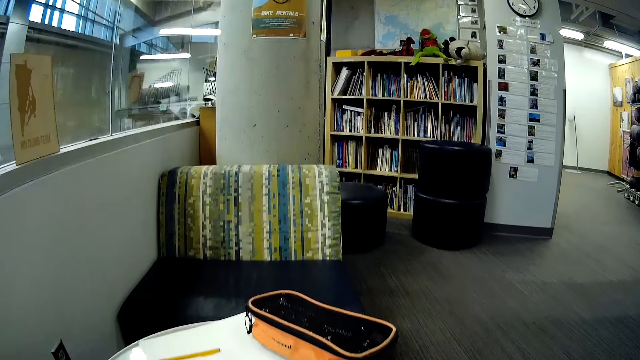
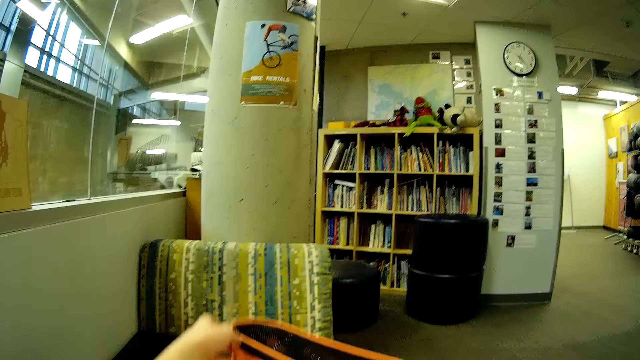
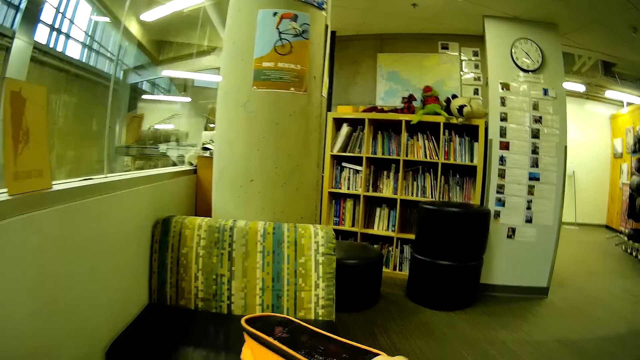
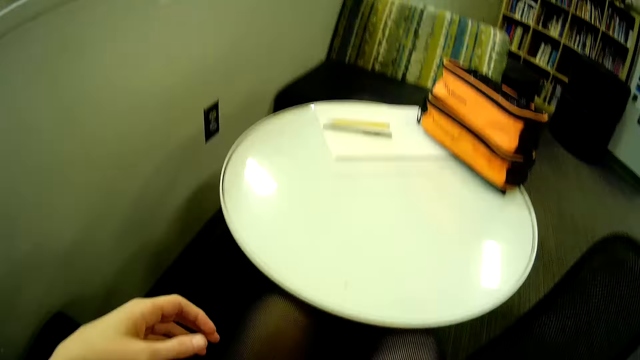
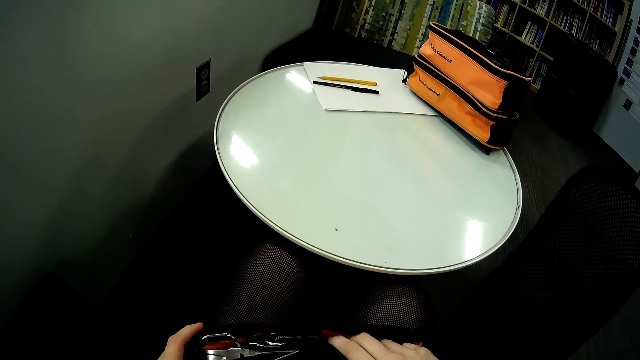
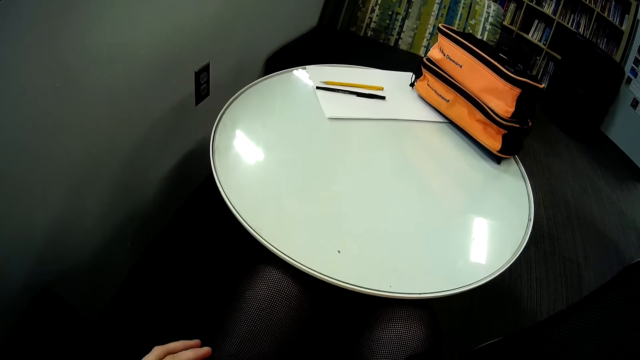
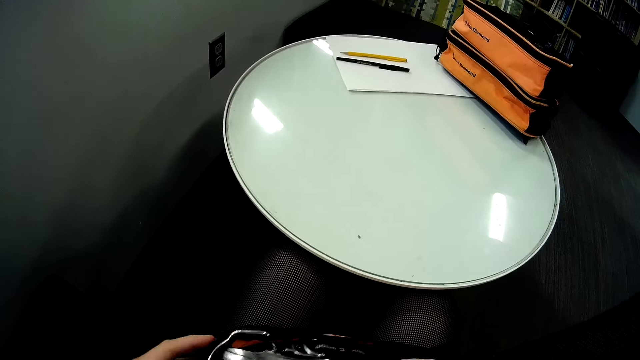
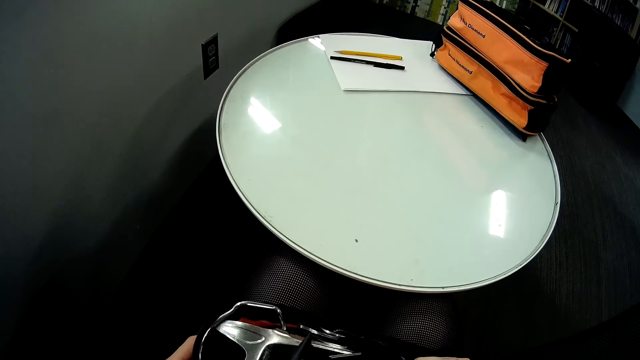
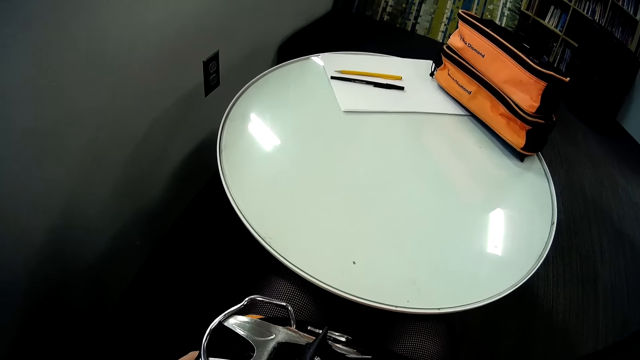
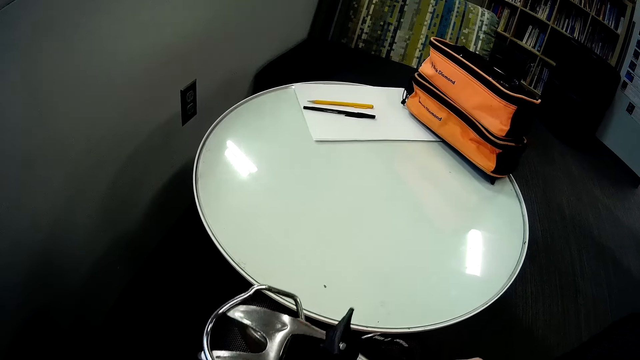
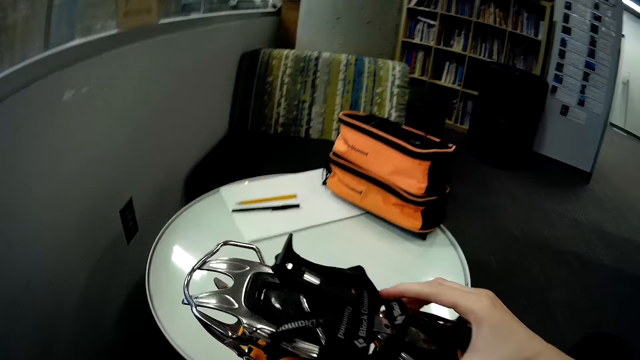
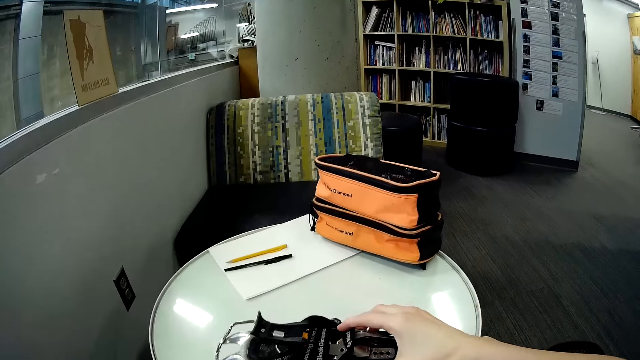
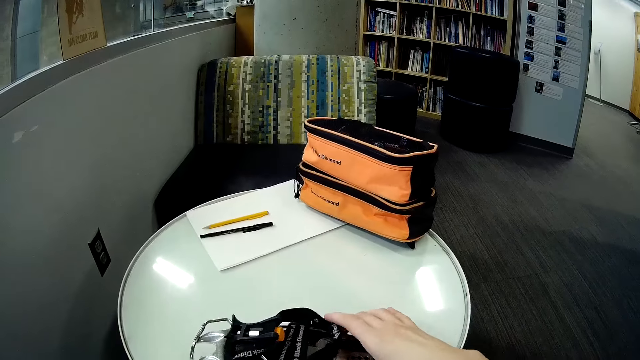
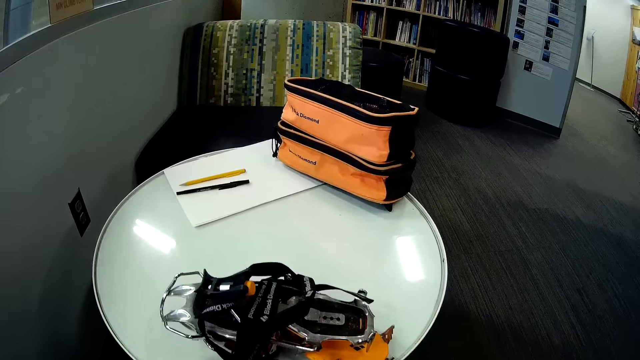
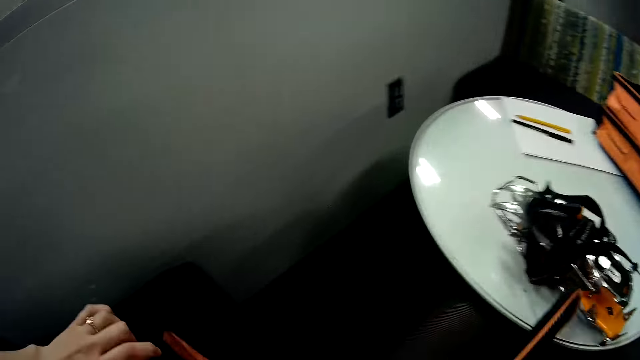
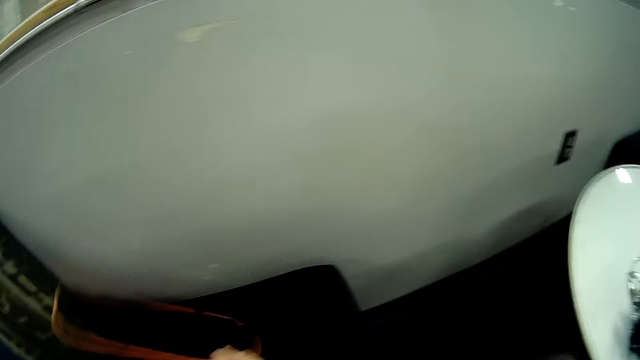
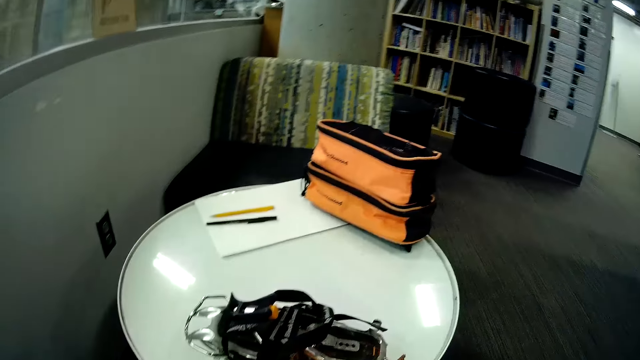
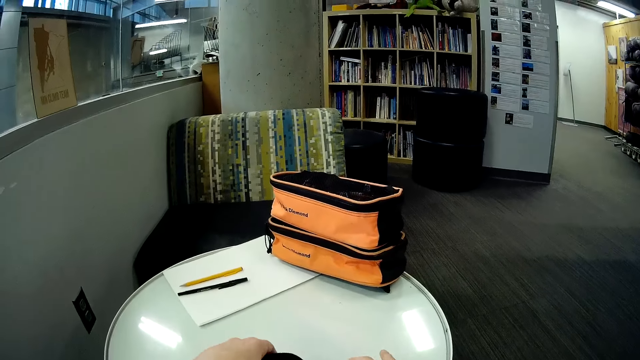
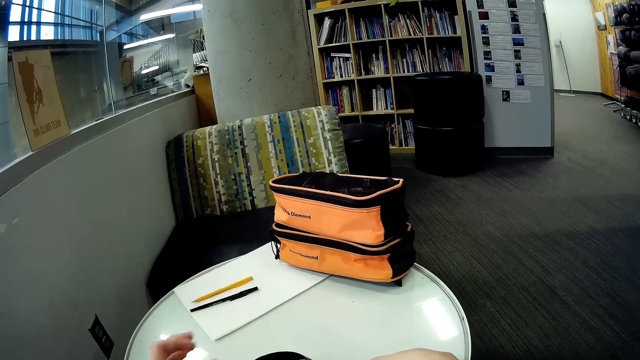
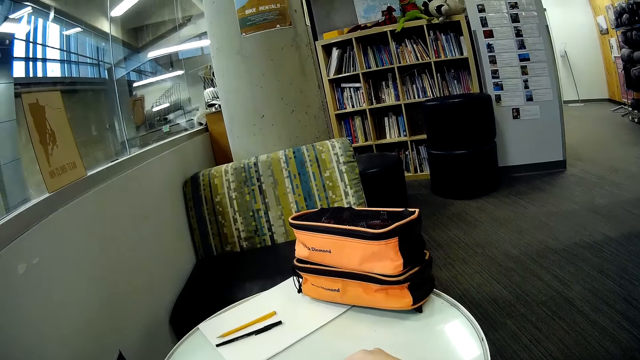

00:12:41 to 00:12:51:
The camera wearer puts the bag on the table. They arrange the bags on the table on each other. They take out the ski bindings or crampons from the bag and drop the ski bindings on the table. They close the bag and drop the bag on the chair. They touch the crampons on the table and lift the ski bindings off the table.

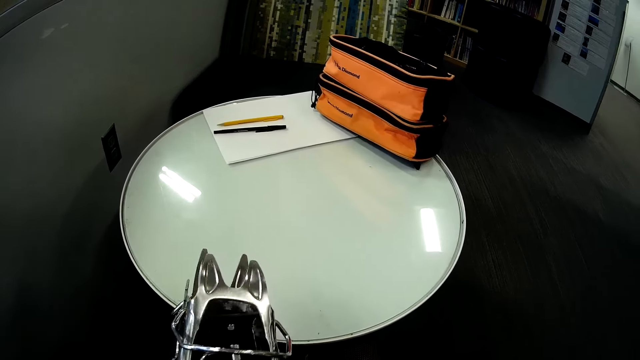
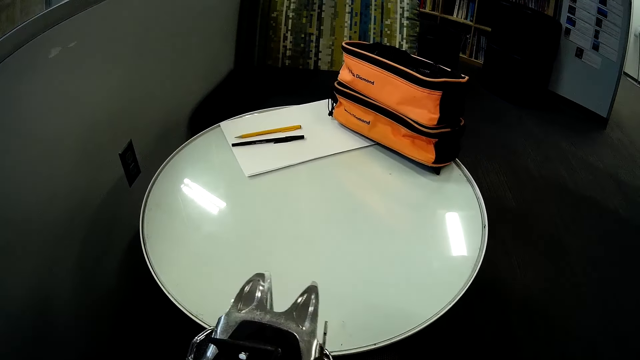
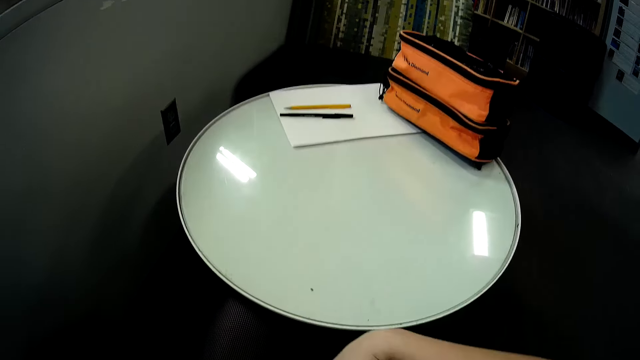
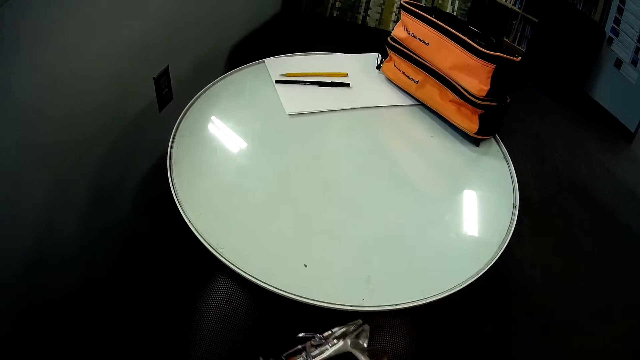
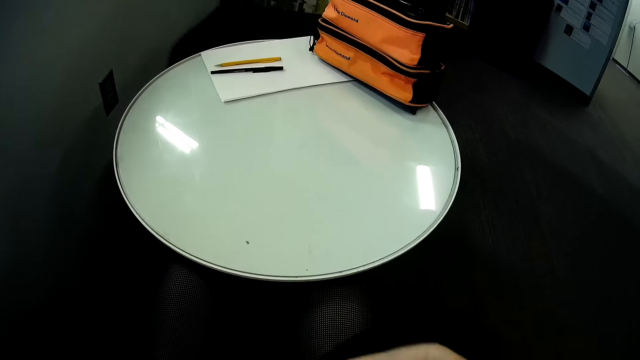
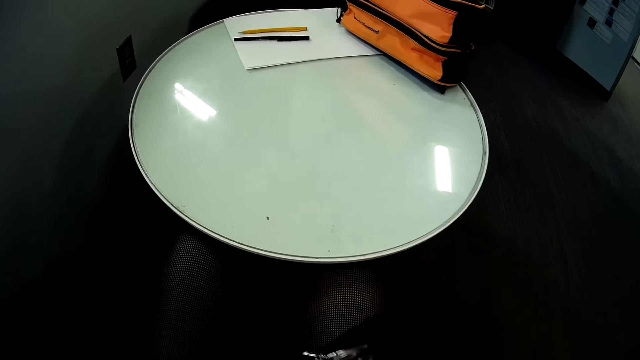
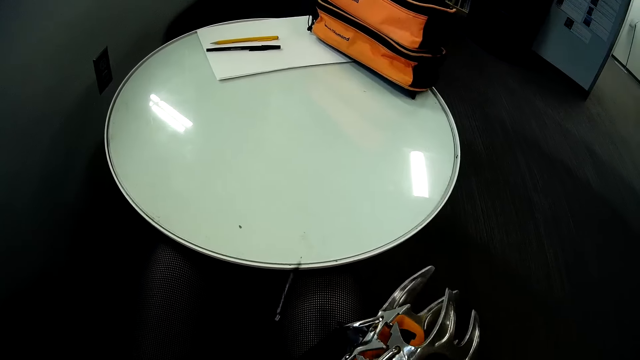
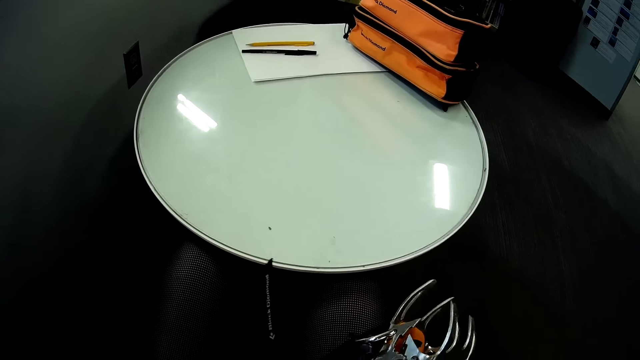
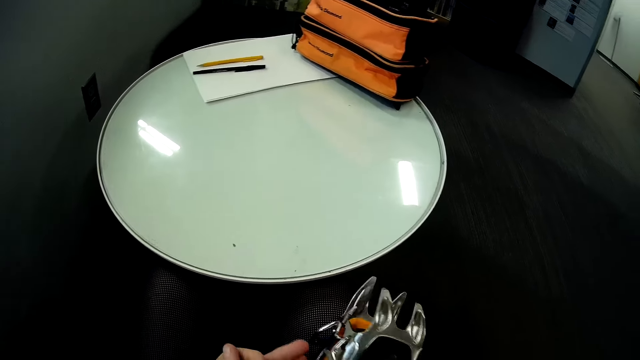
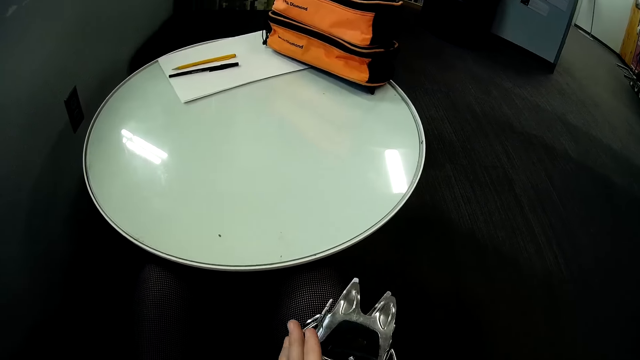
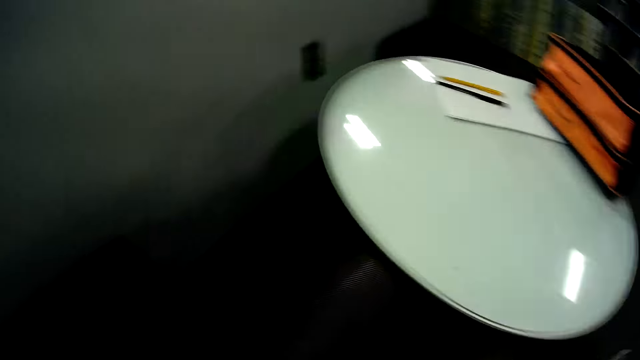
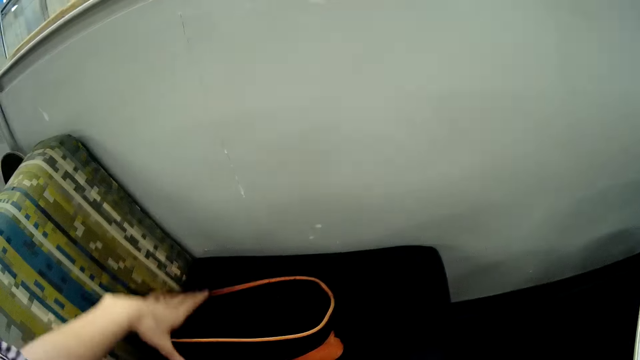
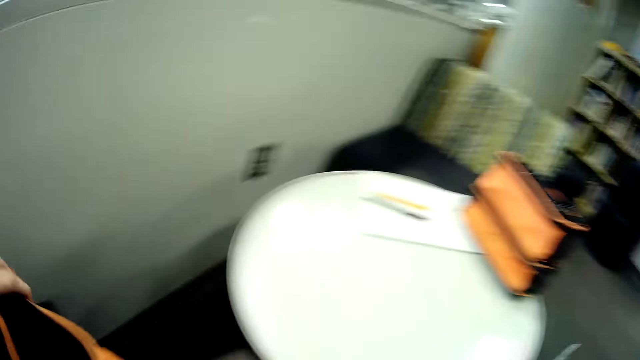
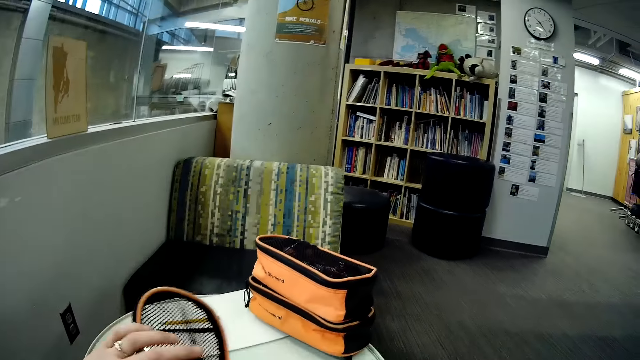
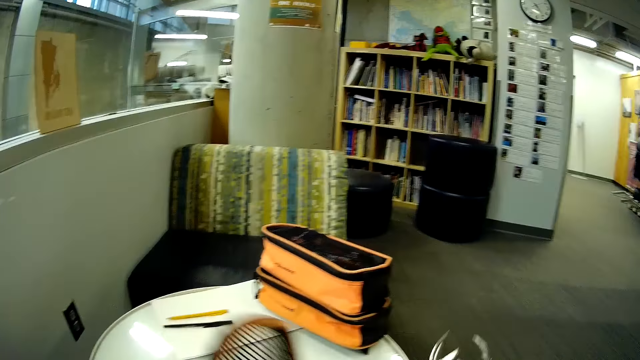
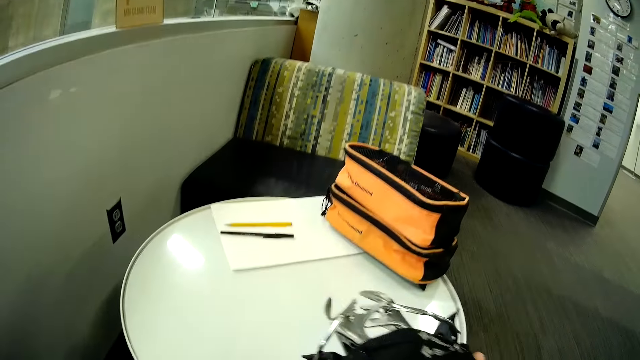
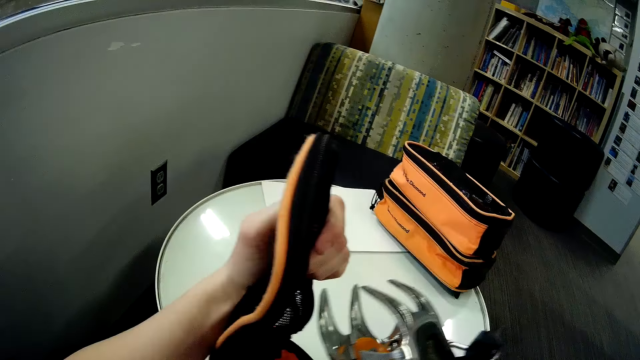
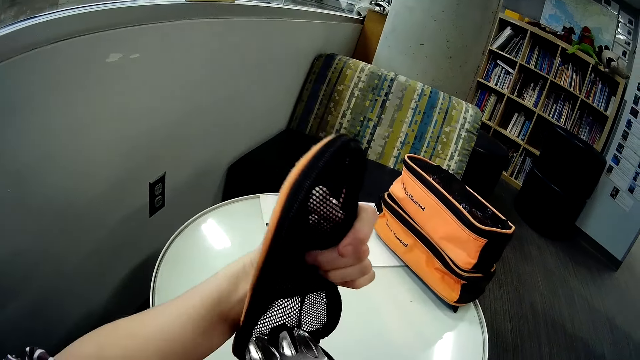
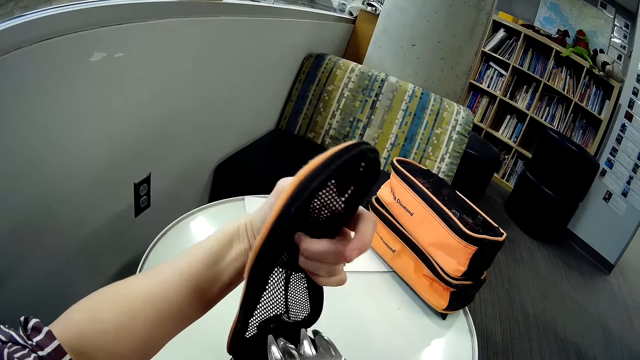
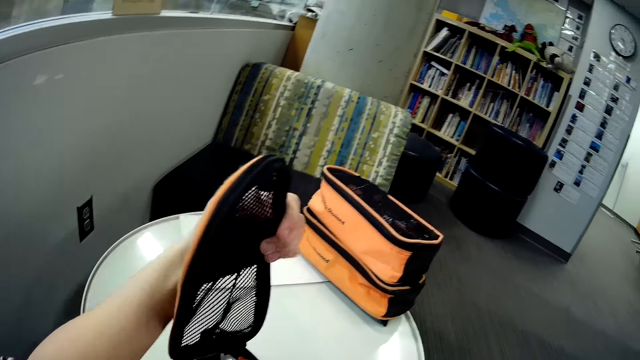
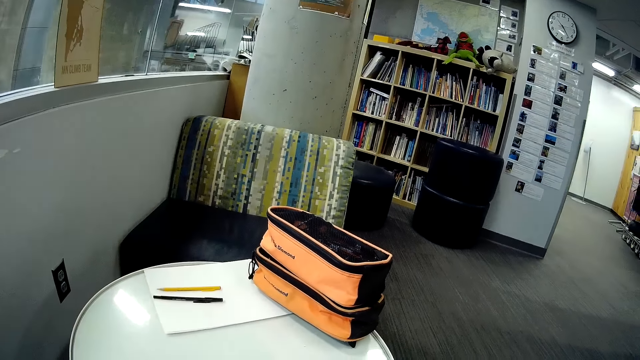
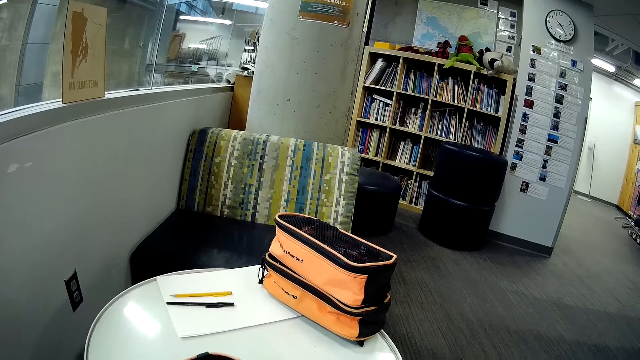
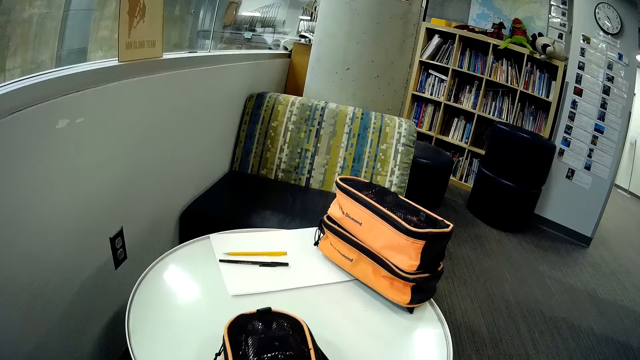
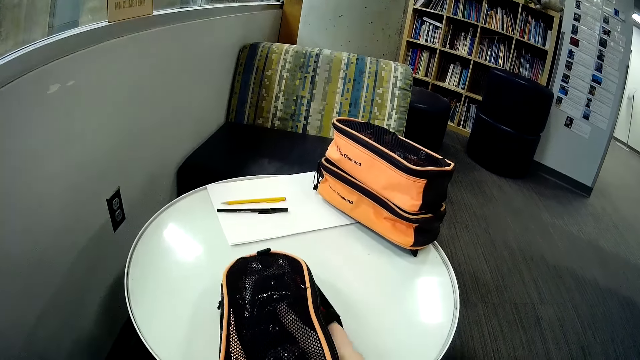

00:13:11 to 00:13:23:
The camera wearer ties the ski bindings together. They pick up the bag on the chair and put the ski bindings in the bag.
